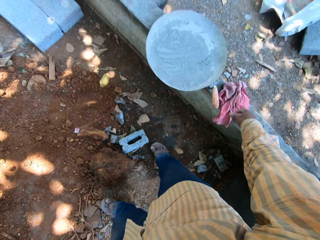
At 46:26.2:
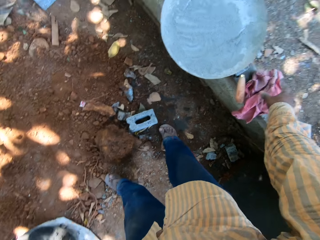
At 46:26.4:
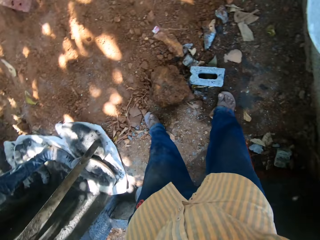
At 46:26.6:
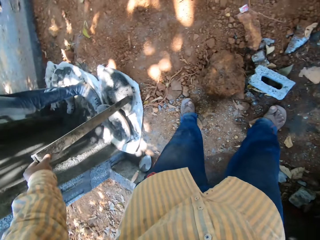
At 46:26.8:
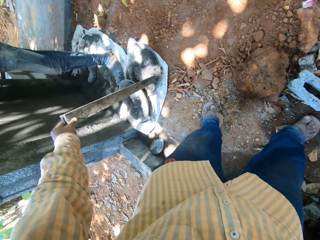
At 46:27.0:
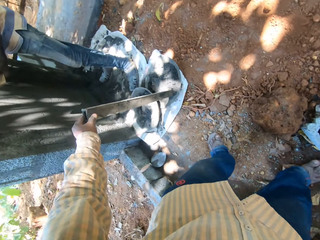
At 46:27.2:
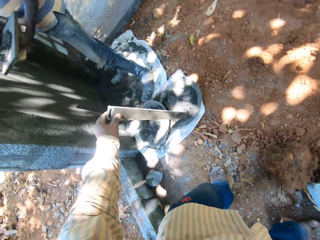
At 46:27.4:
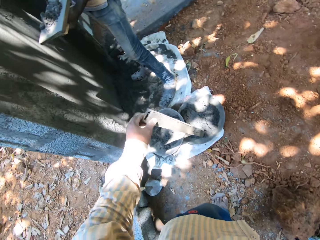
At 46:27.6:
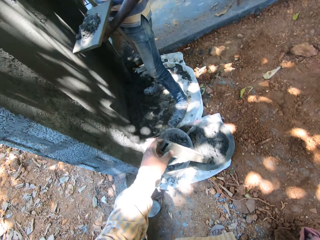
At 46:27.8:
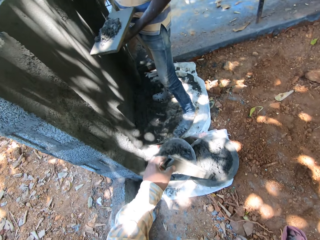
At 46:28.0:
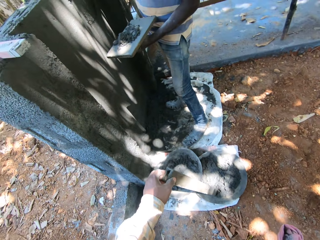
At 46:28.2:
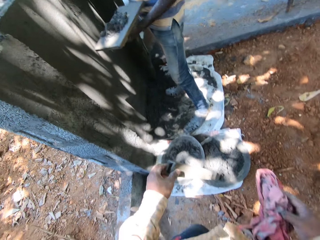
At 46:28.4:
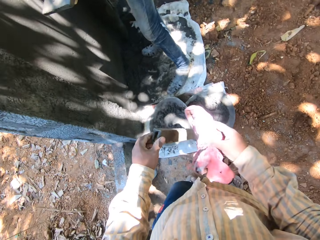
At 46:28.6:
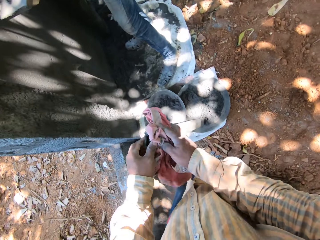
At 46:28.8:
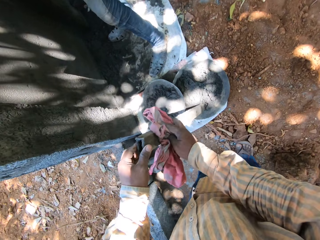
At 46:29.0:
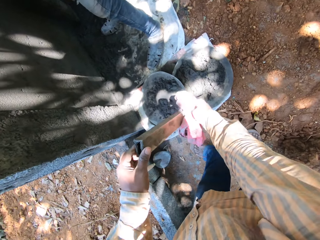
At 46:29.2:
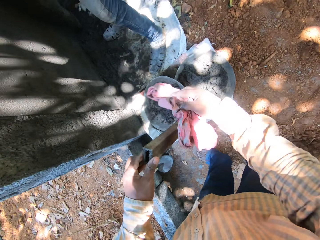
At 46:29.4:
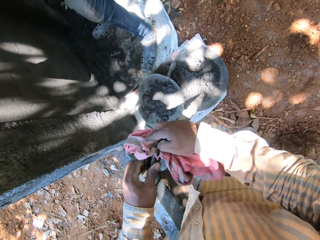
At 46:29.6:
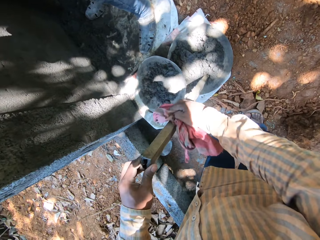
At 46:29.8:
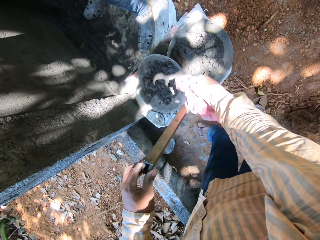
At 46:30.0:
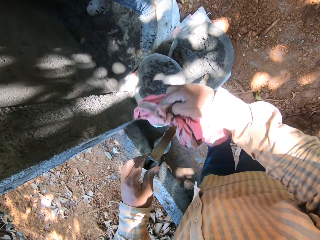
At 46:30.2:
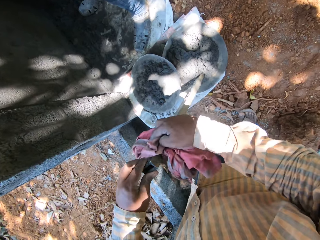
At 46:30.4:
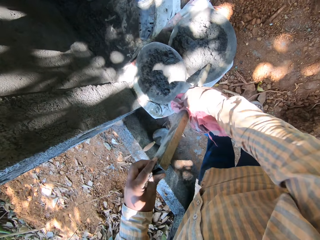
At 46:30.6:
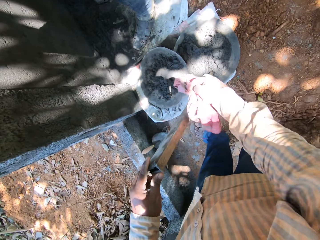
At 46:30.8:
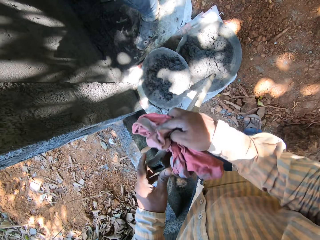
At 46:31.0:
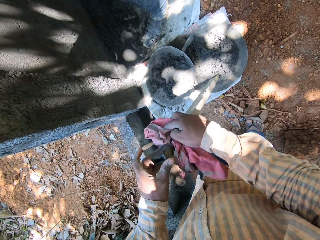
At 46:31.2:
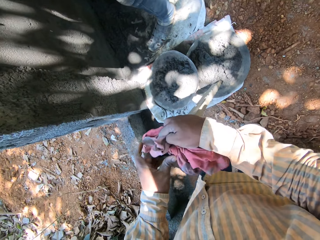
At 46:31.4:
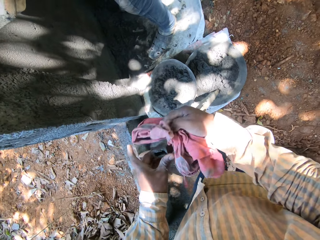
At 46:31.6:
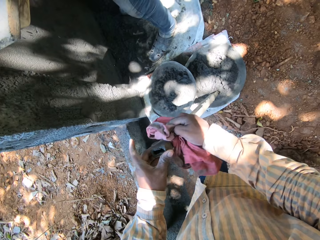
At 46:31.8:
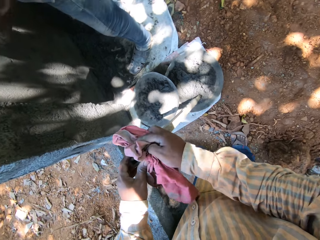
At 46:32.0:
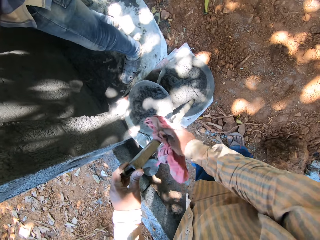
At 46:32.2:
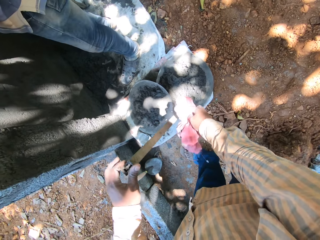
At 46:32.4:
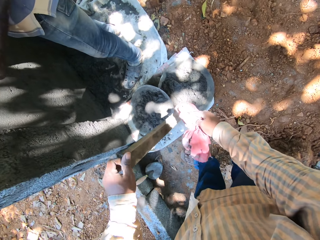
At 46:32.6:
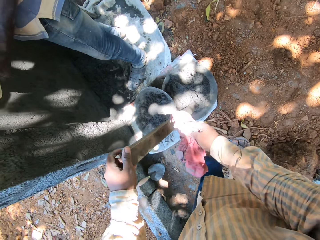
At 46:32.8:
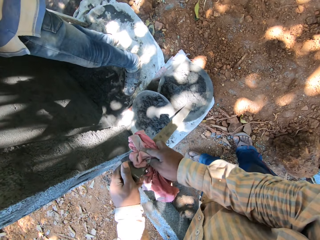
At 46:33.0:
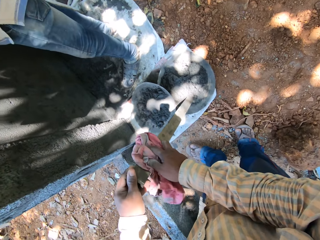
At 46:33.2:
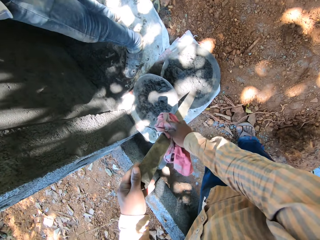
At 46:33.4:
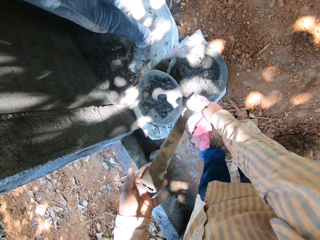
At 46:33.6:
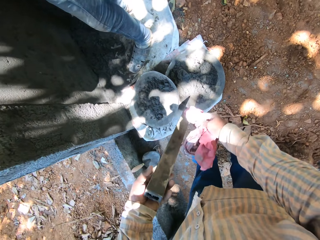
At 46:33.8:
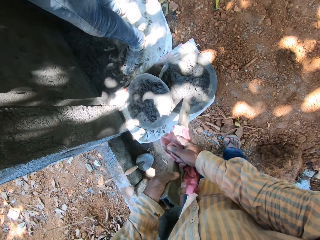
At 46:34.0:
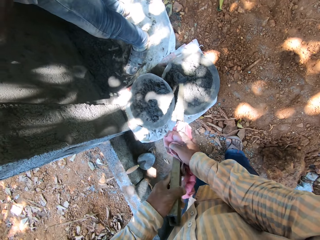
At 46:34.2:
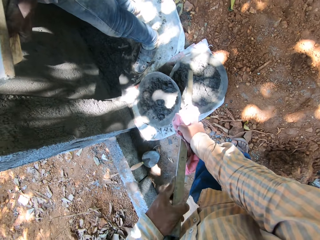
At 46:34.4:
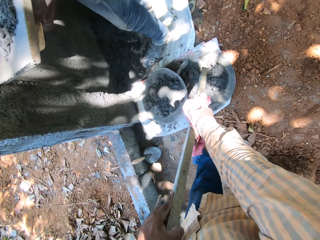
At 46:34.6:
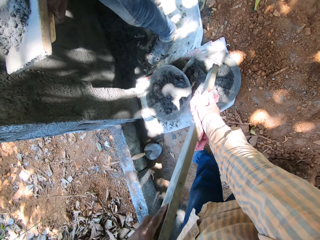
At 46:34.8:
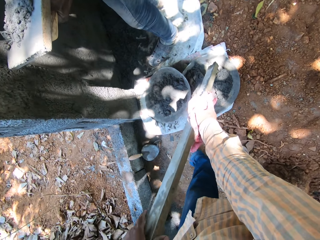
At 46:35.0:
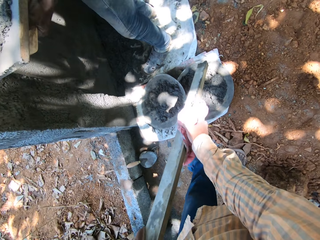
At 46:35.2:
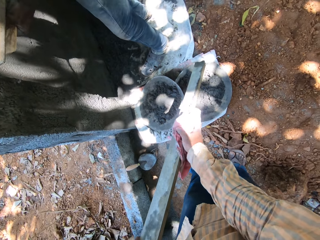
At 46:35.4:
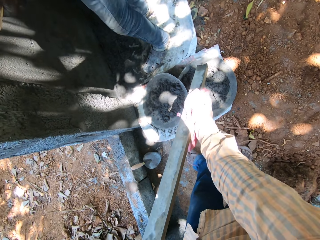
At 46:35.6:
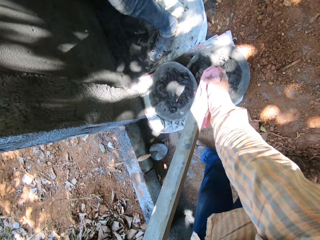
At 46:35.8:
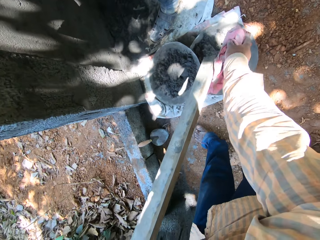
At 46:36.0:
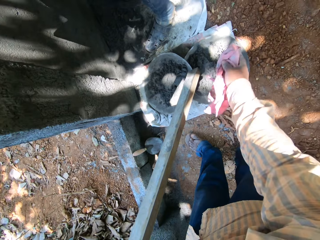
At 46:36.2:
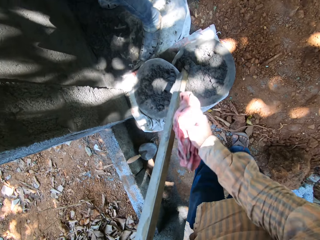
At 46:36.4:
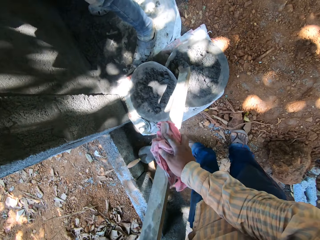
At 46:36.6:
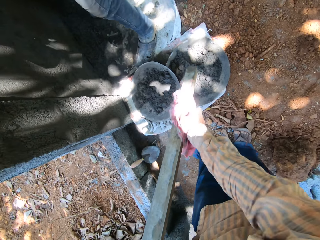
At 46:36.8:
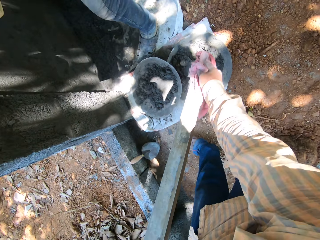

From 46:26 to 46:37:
The camera wearer picks up a rag or cloth with his right hand. He wipes the rod in his left hand with the cloth in his right hand. He lifts the rod from the mortar pan on the ground with his left hand.

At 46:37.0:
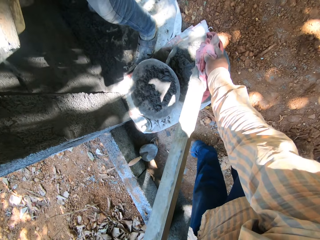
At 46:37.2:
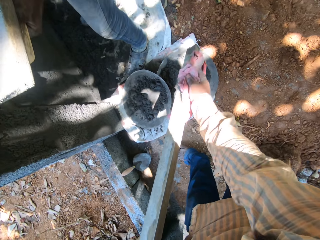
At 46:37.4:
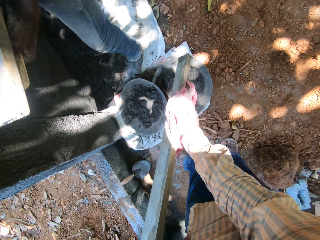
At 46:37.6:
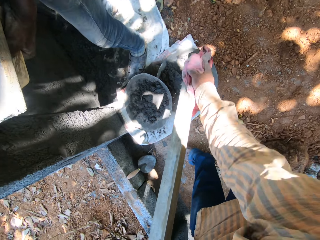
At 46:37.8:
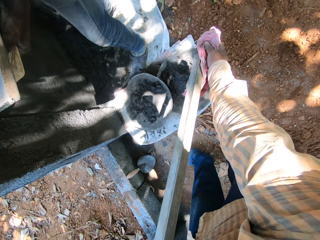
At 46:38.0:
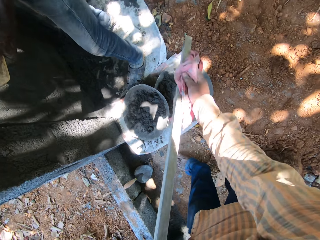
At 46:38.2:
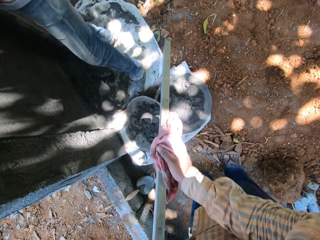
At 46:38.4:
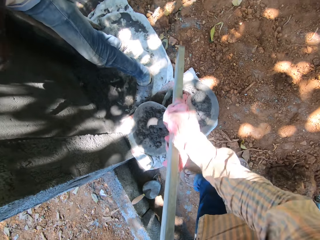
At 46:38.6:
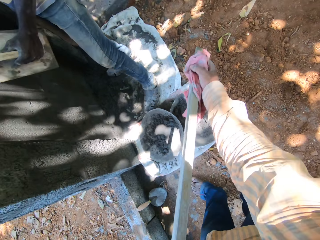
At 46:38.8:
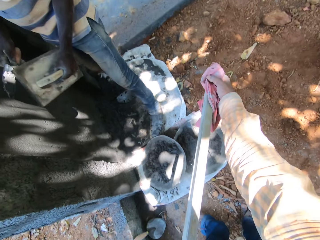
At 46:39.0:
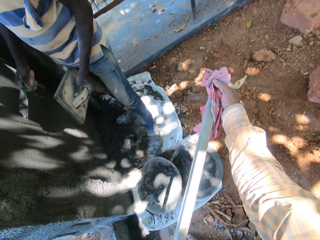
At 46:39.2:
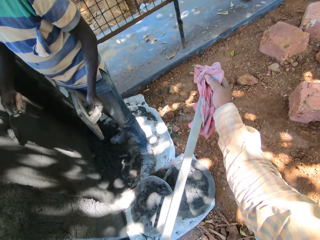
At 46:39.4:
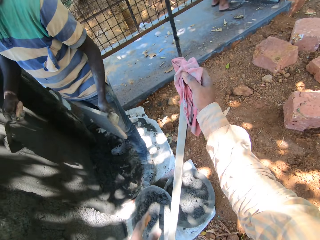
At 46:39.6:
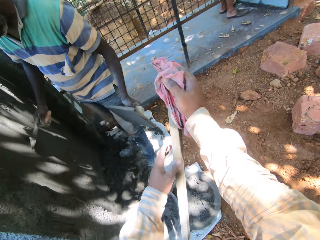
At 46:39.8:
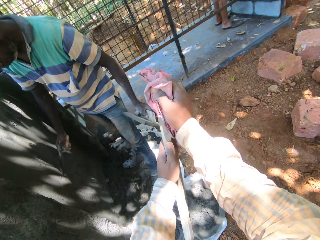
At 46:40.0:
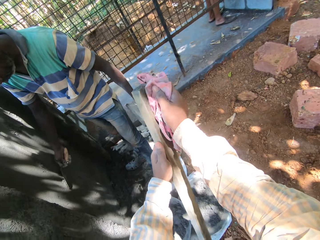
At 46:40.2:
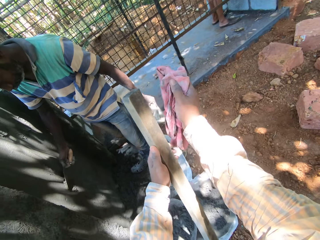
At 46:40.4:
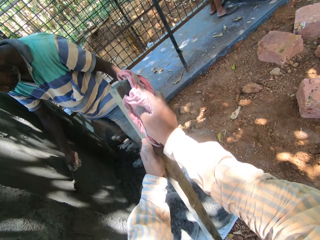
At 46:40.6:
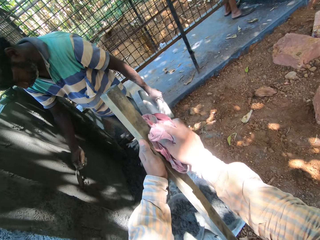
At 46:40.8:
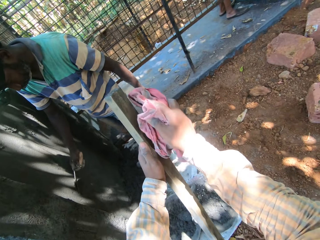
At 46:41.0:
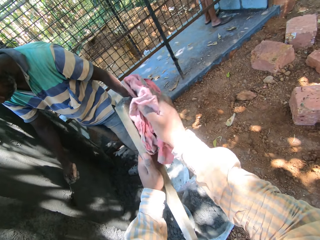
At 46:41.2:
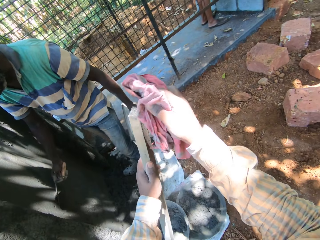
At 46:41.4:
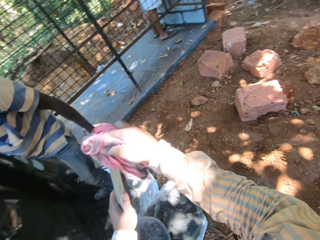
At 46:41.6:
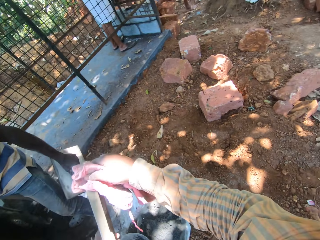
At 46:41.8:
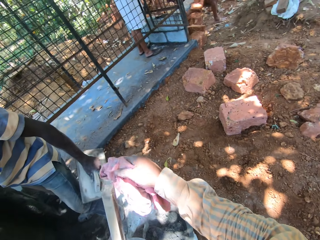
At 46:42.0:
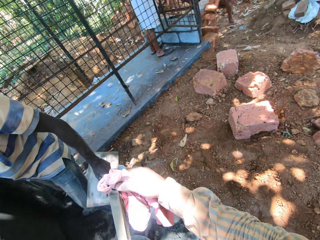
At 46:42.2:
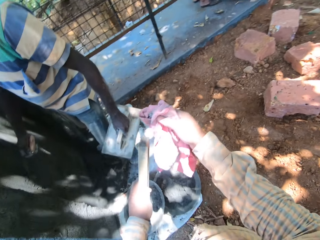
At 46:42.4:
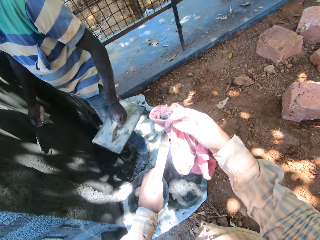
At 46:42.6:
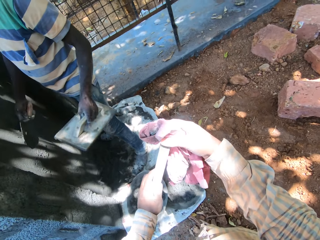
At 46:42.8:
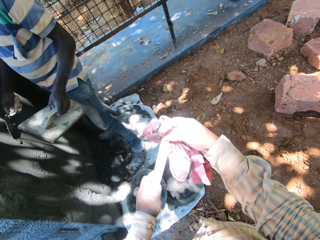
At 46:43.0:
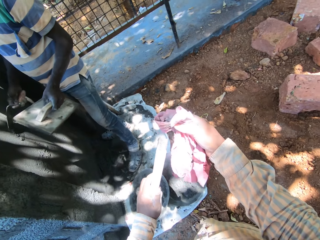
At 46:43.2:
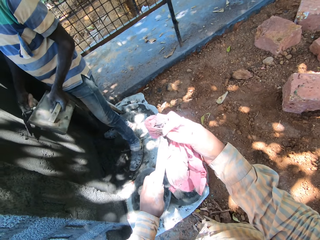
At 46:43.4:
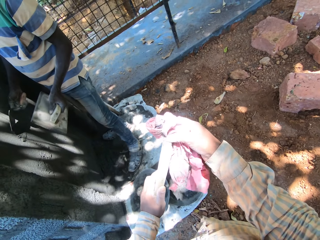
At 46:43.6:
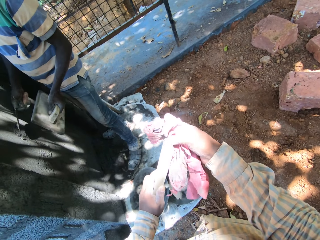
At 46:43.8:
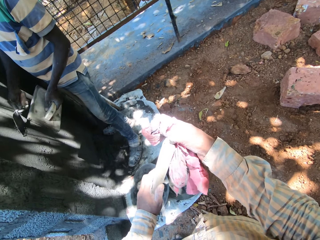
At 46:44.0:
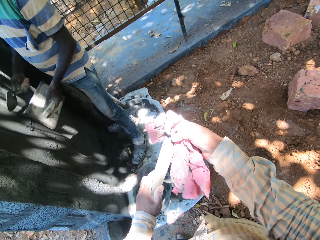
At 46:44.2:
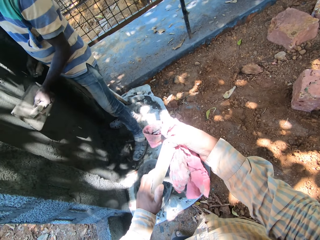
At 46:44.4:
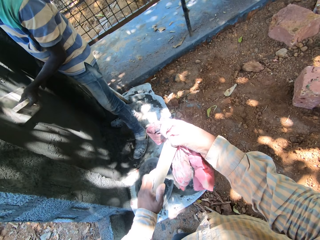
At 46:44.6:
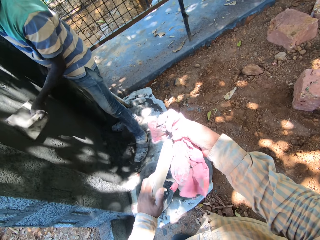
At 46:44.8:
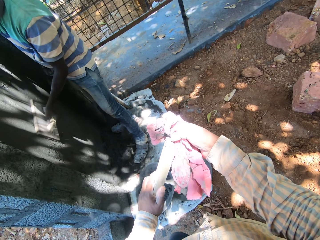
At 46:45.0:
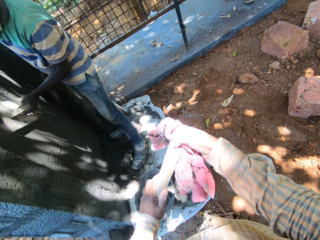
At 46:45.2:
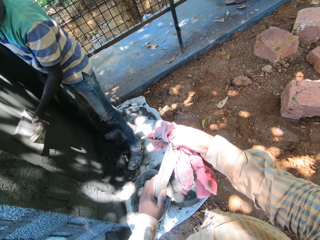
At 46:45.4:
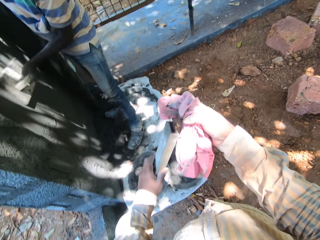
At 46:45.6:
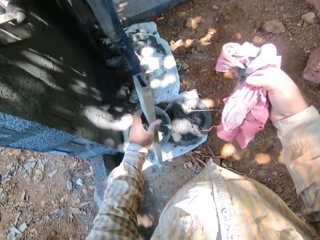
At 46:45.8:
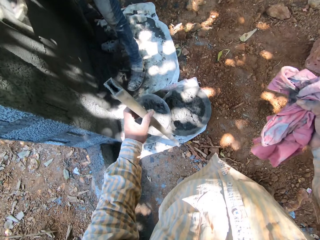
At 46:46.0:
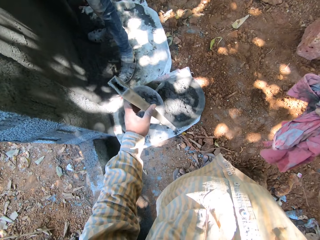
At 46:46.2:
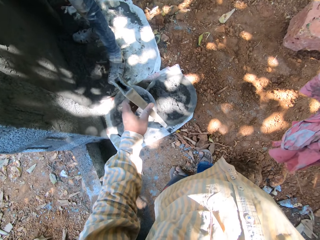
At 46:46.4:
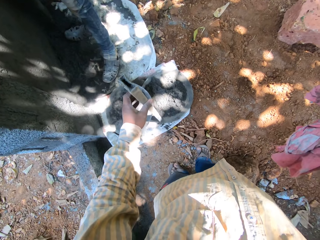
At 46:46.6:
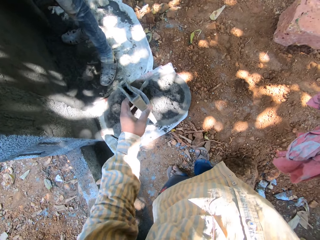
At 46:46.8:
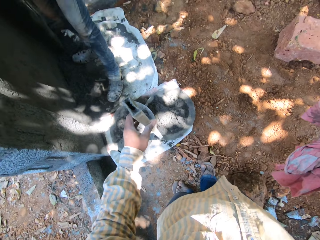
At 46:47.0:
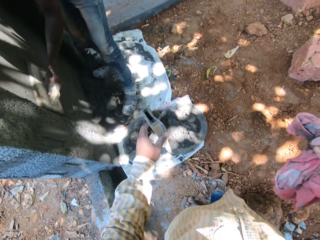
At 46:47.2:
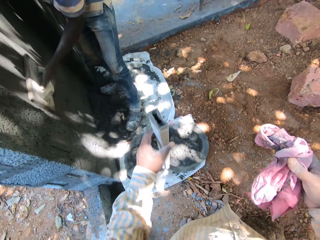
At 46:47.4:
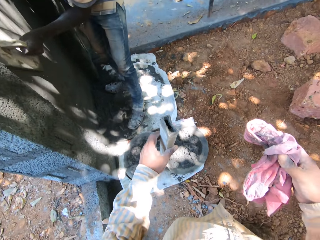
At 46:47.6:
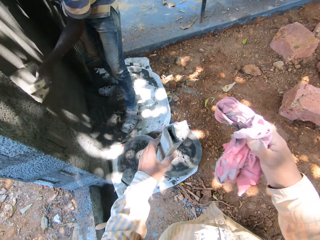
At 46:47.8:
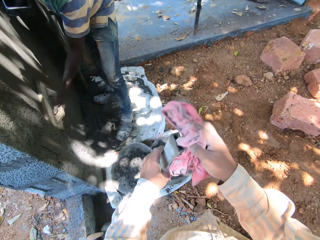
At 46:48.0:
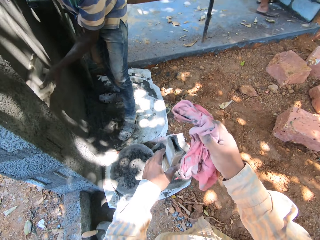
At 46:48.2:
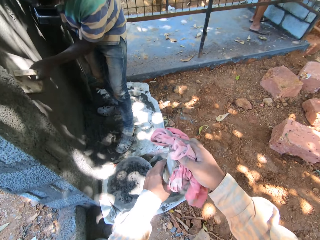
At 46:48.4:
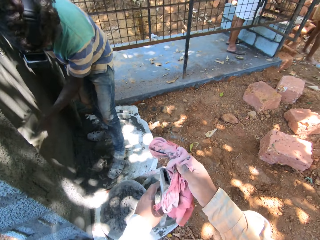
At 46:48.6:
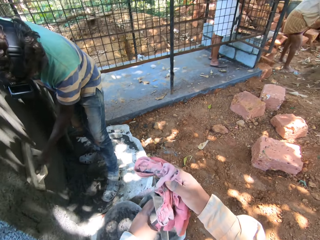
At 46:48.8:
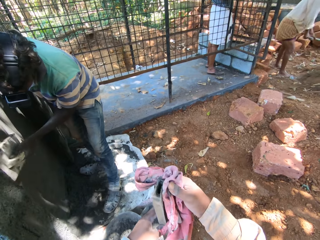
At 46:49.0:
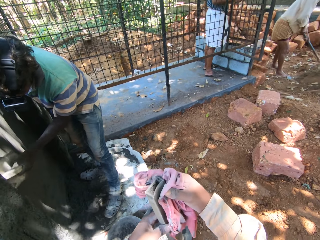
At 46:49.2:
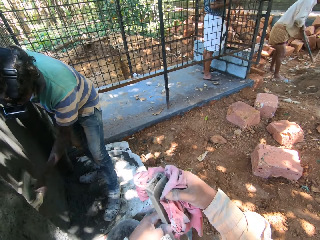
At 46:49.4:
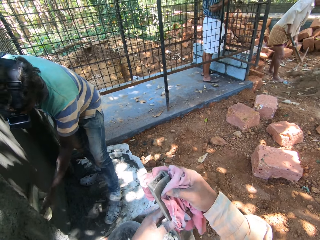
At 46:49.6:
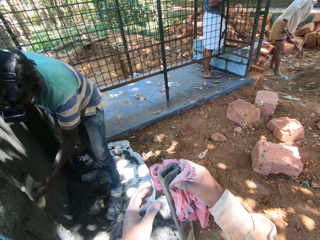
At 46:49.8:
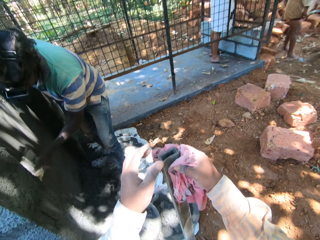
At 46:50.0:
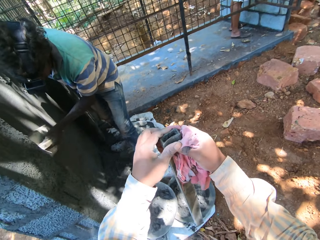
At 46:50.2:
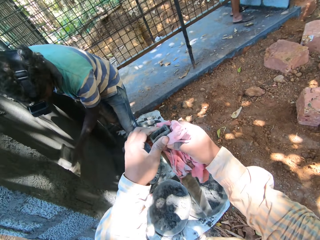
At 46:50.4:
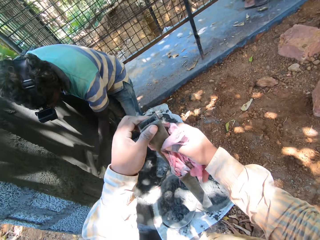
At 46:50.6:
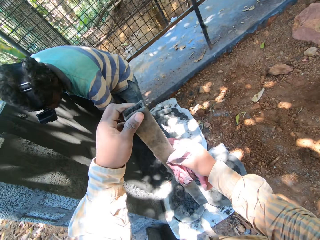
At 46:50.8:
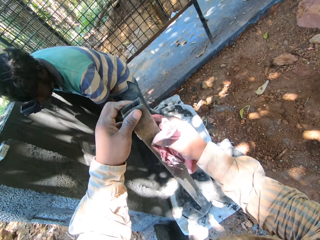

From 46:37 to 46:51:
The man spreads mortar on the trowel in his right hand on the wall. The man spreads mortar on the wall with the square trowel in his left hand. The camera wearer speaks to the man. He stops cleaning the metal rod. He hits the metal rod in his left hand on the ground. He wipes the rod in his left hand with the cloth in his right hand. He taps the top of the metal rod with the rag.
